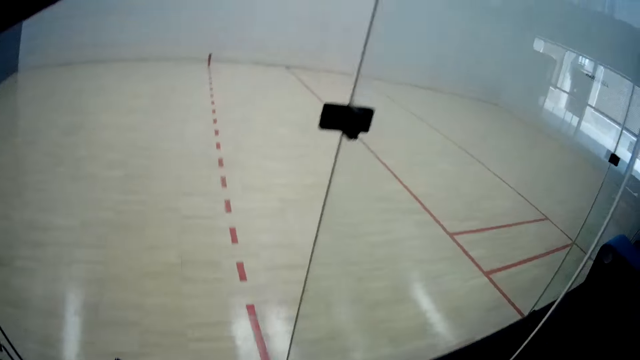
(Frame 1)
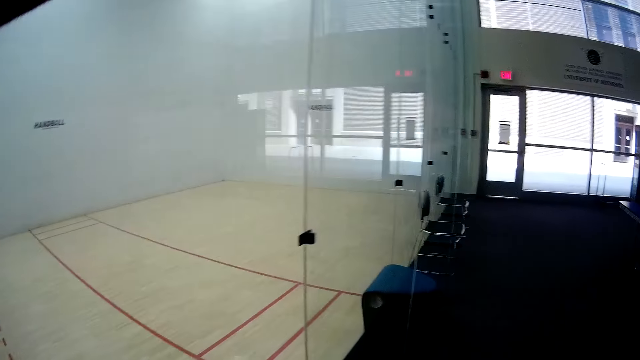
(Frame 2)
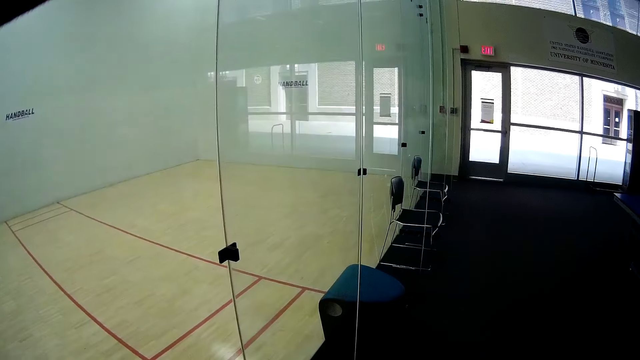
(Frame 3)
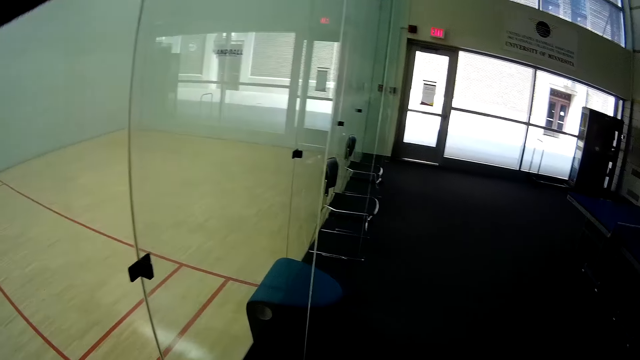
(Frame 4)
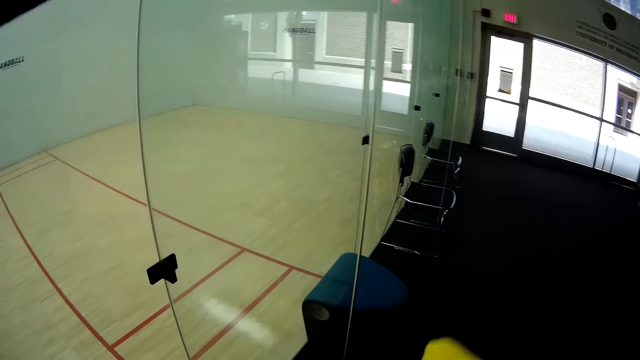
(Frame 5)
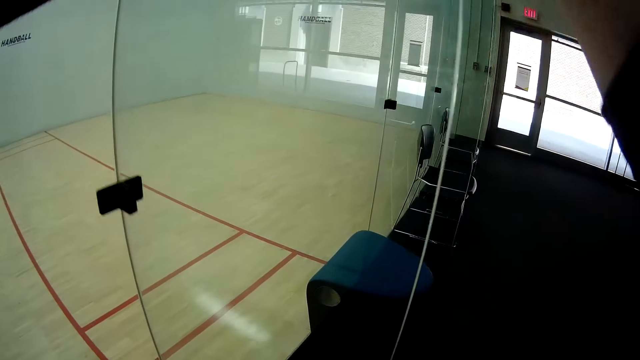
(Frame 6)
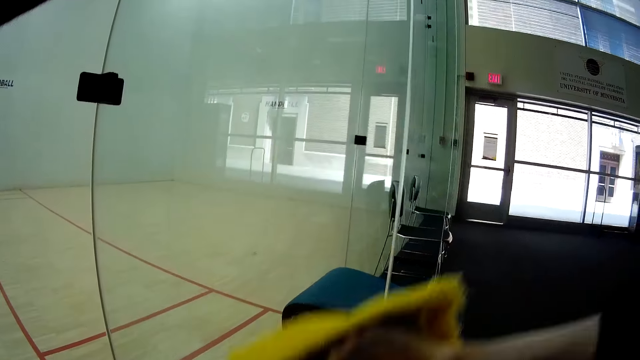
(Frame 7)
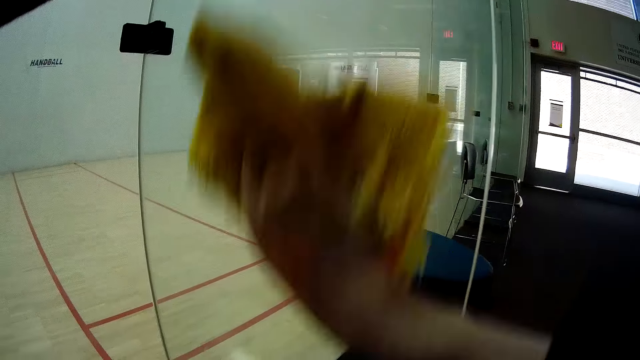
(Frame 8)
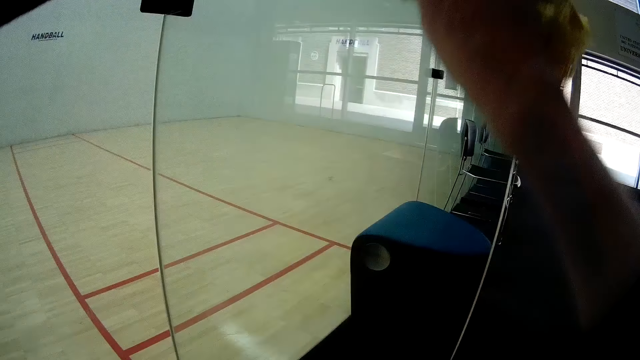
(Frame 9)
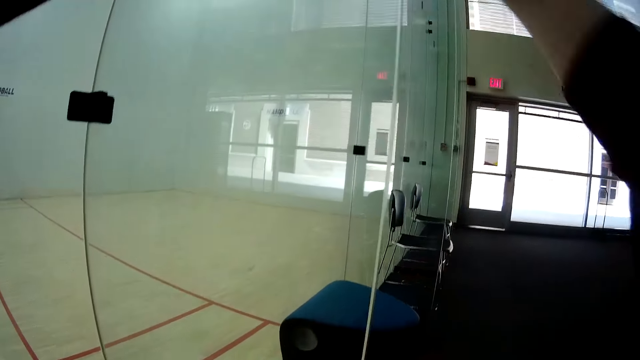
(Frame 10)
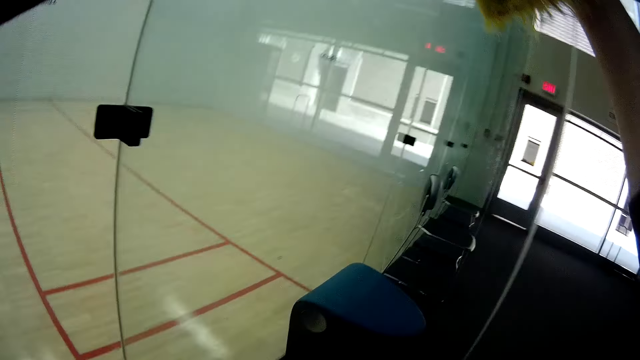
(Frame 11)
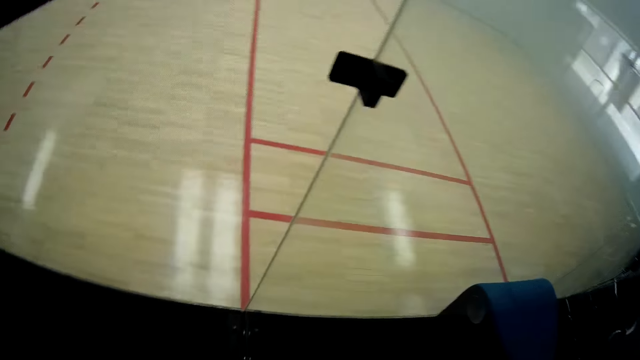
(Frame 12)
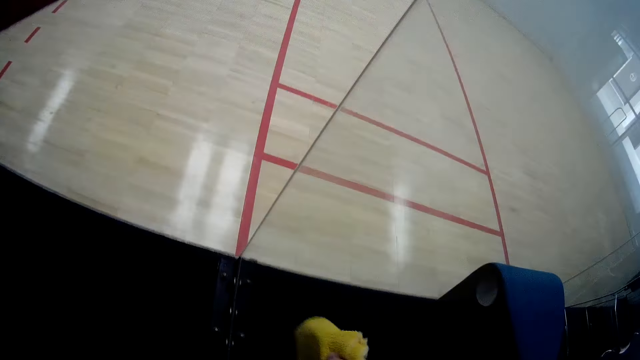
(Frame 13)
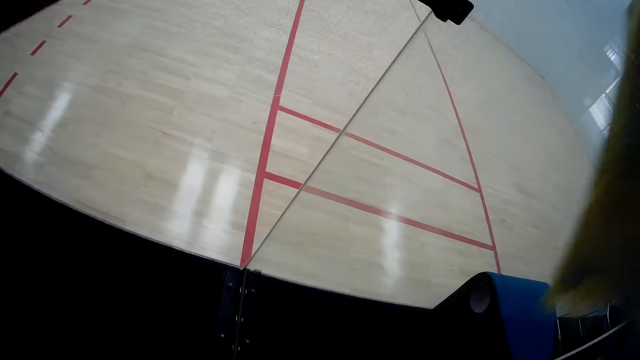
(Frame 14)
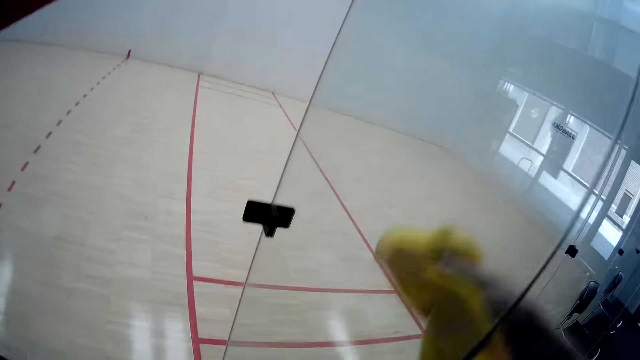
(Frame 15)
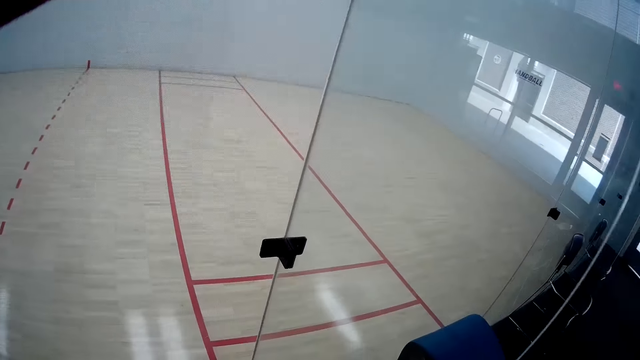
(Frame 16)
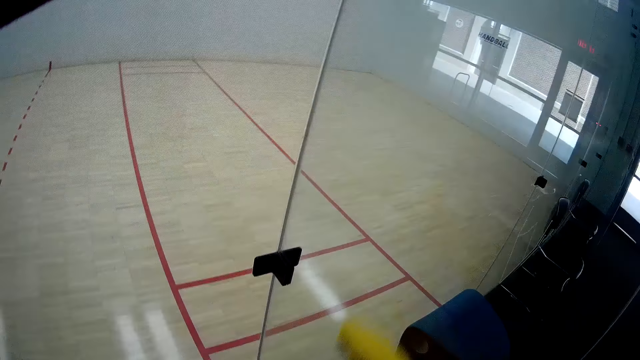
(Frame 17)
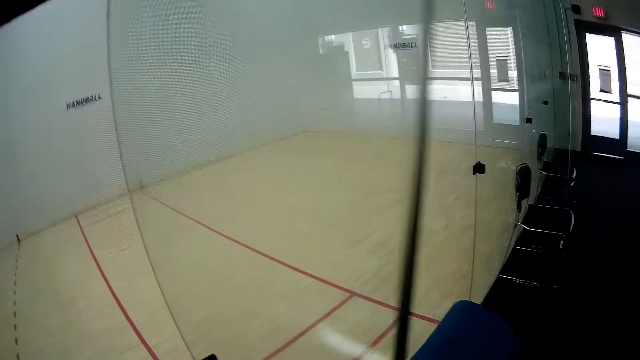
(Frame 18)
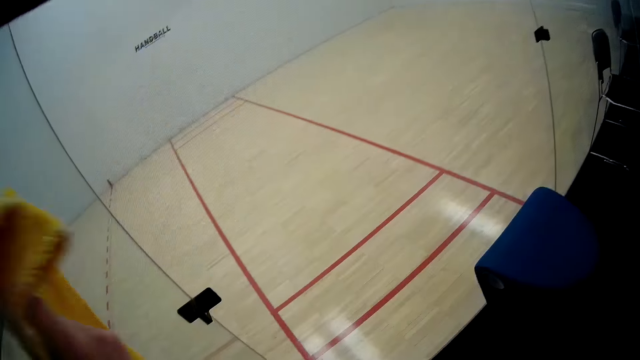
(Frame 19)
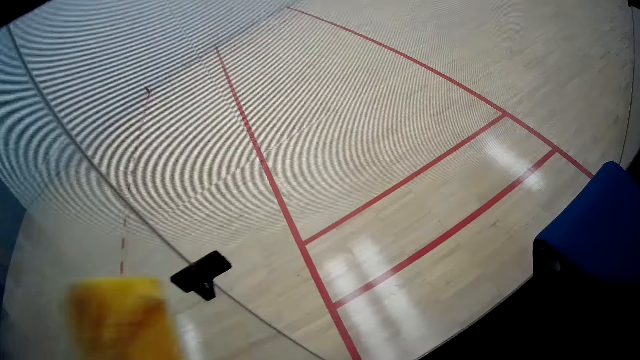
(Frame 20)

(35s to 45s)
The camera wearer walks toward the glass window. He cleans a glass door with a napkin with his right hand.

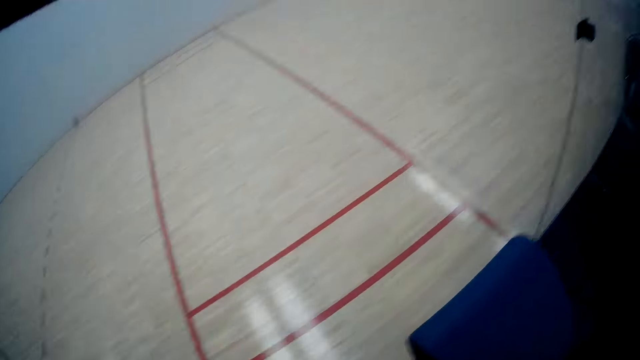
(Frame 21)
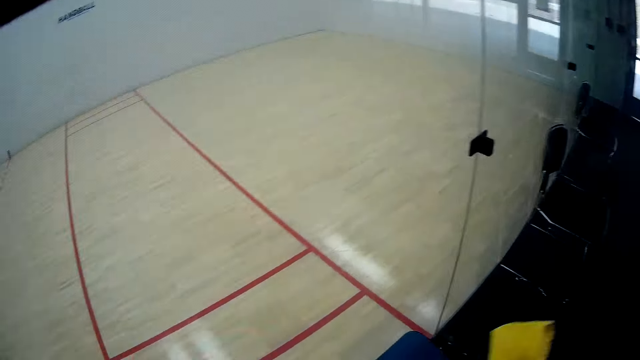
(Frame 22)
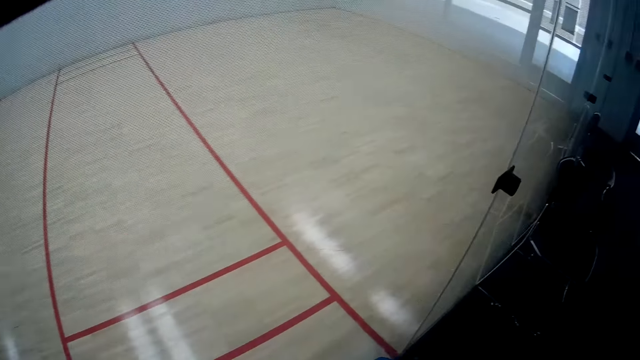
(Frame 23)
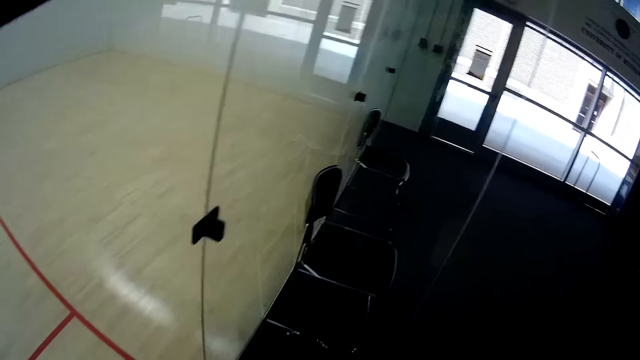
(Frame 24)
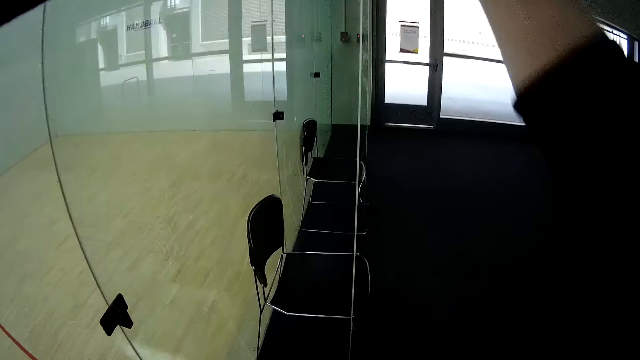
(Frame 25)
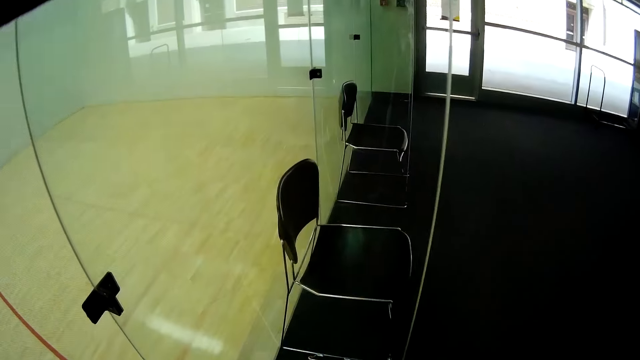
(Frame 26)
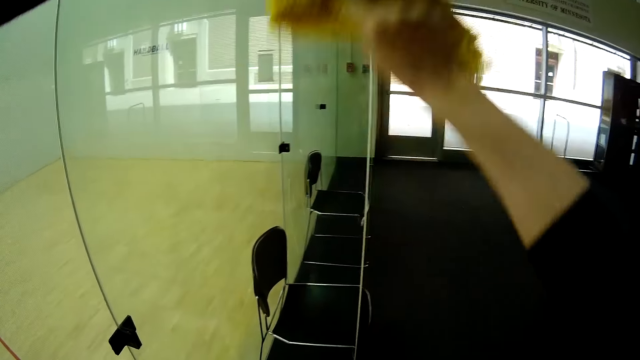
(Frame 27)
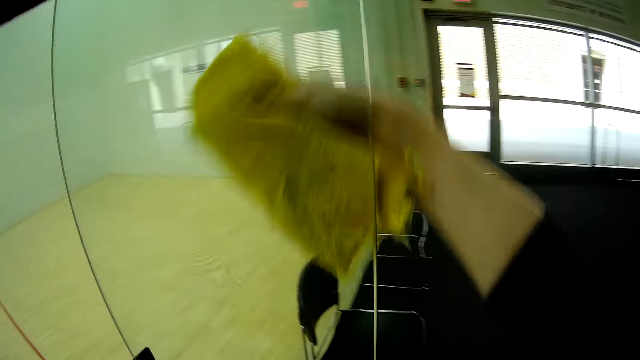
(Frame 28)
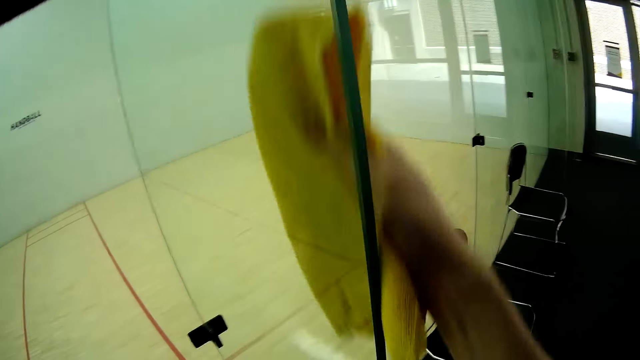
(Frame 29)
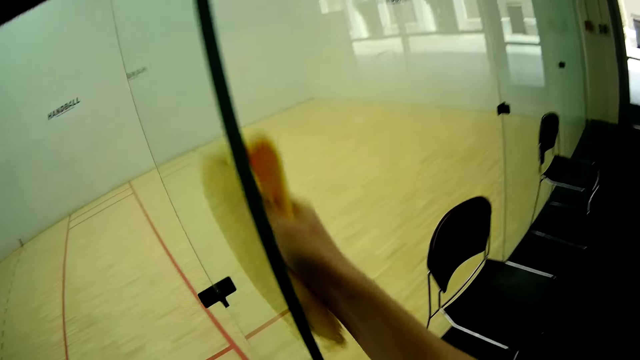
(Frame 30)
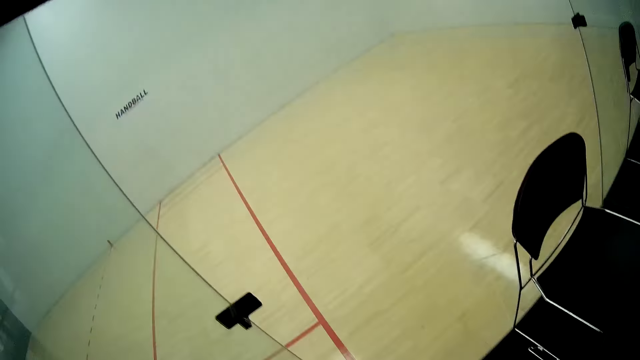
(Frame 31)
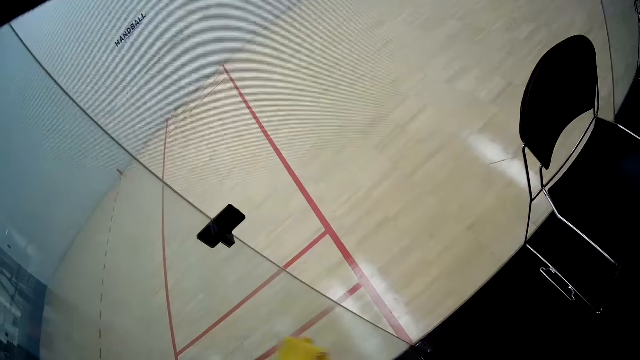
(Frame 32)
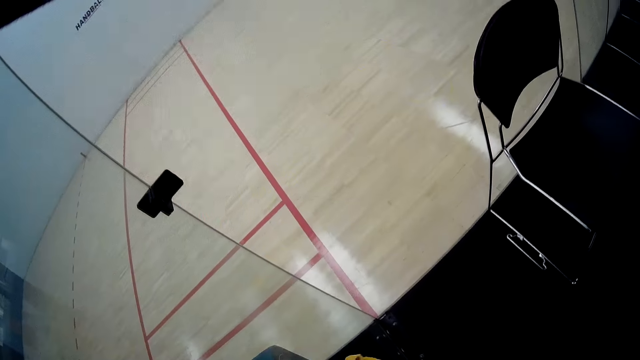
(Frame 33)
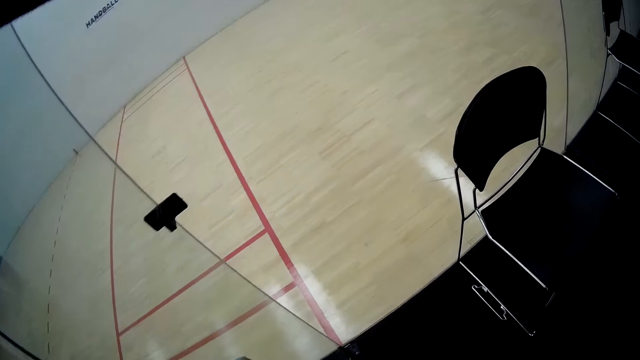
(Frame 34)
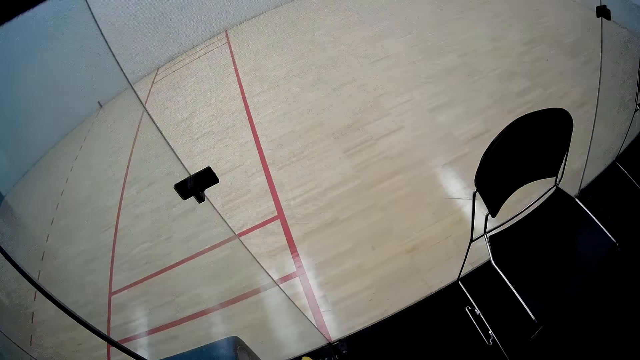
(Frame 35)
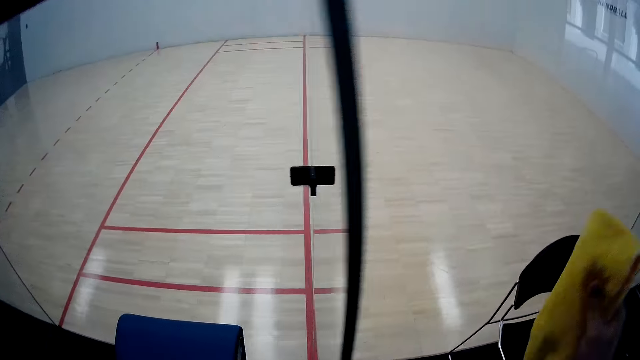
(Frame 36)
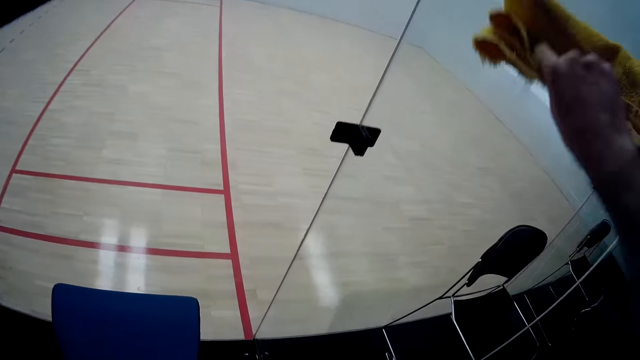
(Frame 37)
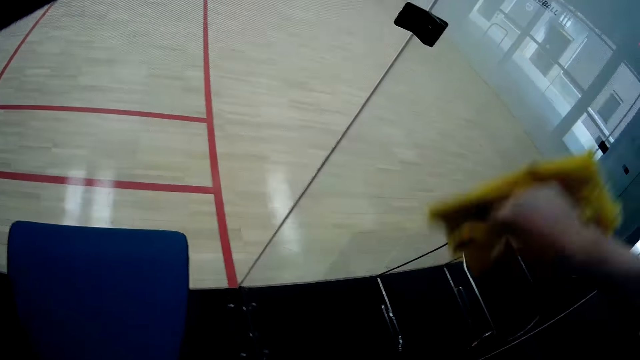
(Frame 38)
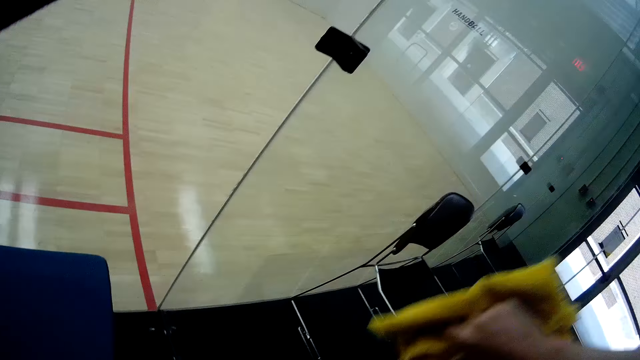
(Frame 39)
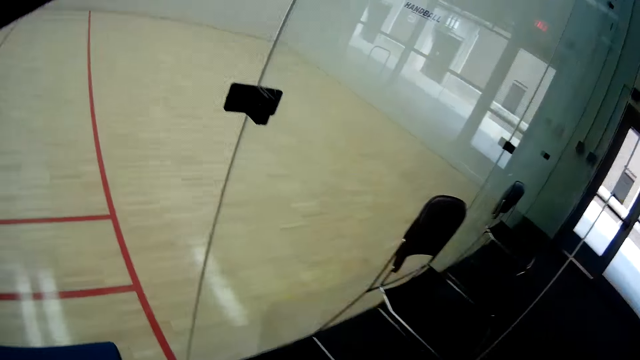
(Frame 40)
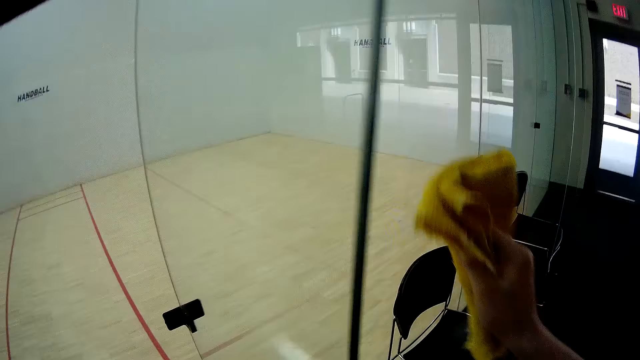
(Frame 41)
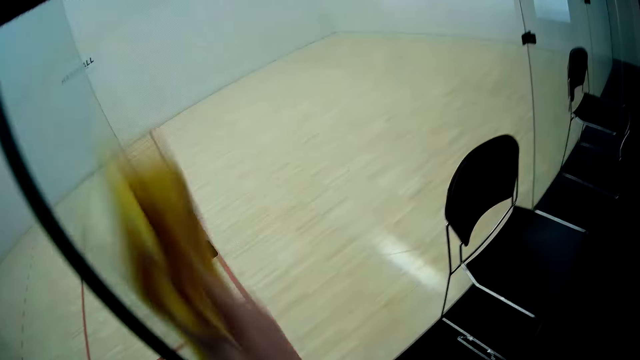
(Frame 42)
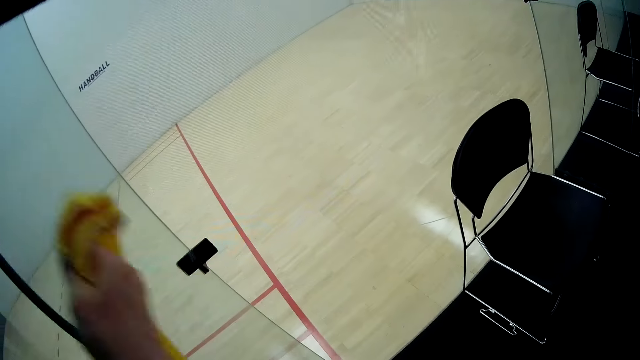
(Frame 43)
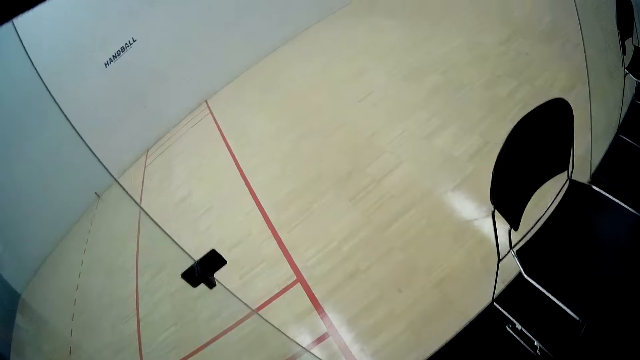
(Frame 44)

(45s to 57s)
The camera wearer cleans a glass door with a napkin with his right hand.
